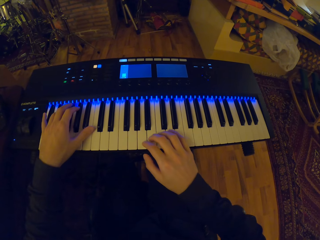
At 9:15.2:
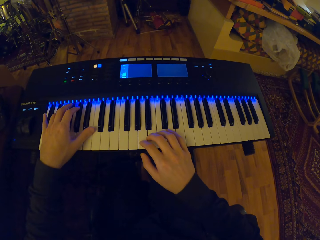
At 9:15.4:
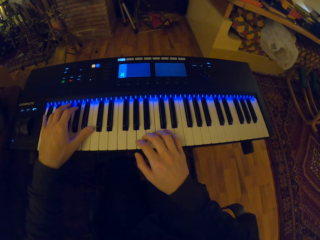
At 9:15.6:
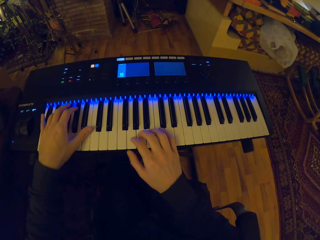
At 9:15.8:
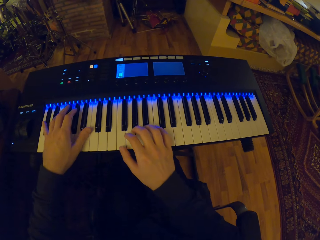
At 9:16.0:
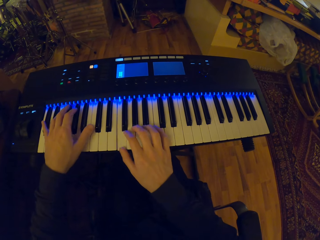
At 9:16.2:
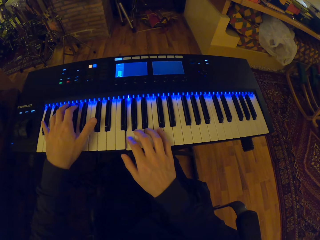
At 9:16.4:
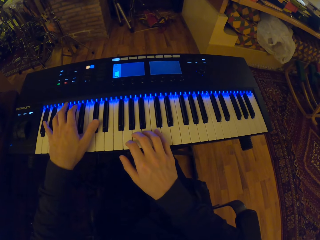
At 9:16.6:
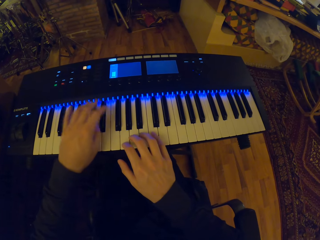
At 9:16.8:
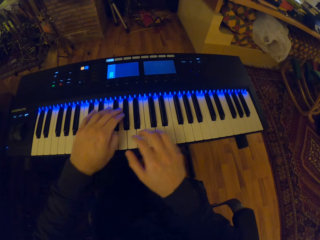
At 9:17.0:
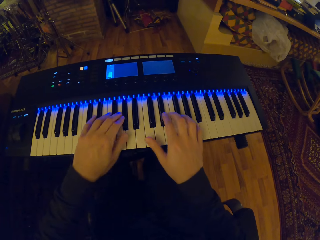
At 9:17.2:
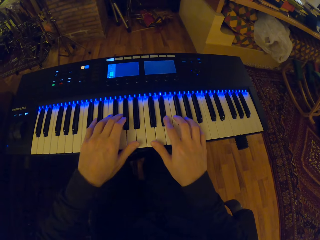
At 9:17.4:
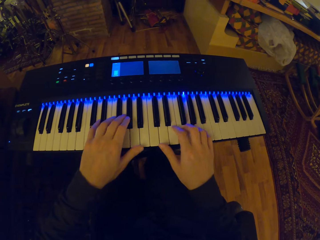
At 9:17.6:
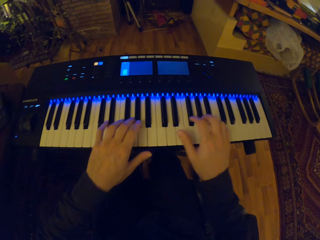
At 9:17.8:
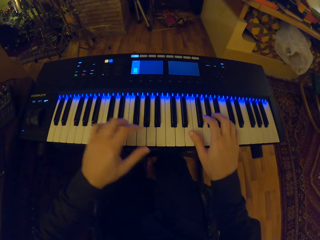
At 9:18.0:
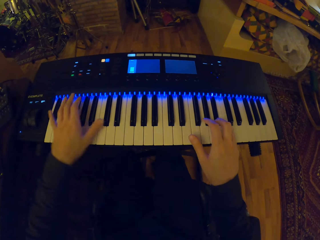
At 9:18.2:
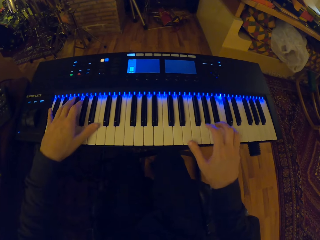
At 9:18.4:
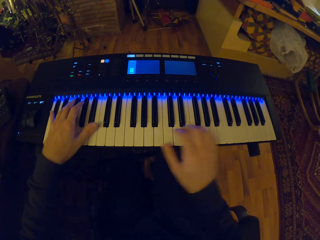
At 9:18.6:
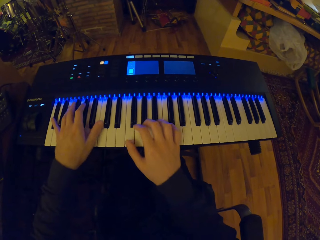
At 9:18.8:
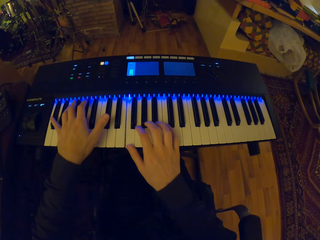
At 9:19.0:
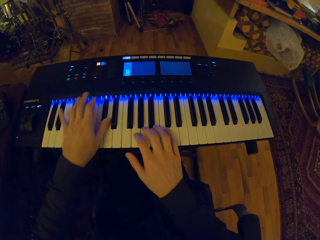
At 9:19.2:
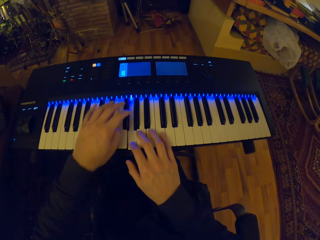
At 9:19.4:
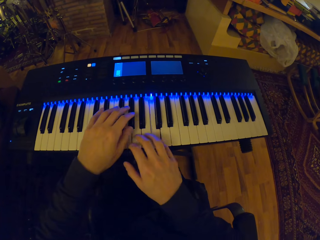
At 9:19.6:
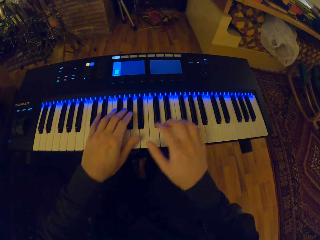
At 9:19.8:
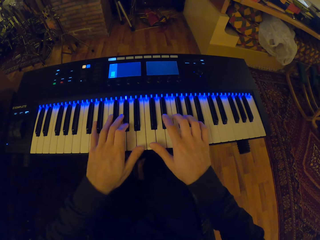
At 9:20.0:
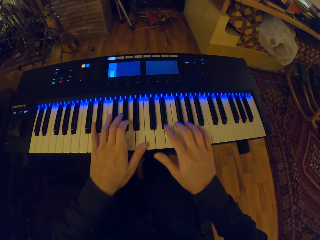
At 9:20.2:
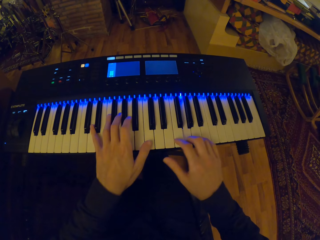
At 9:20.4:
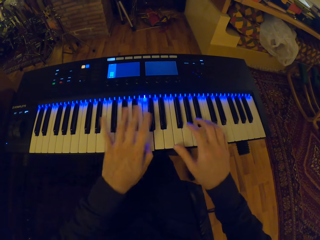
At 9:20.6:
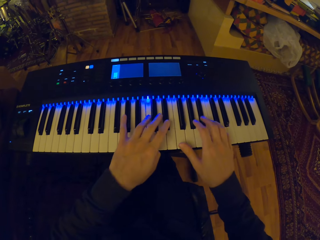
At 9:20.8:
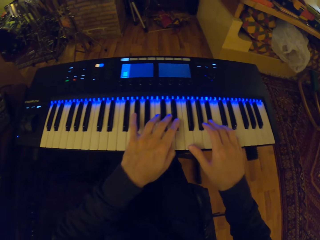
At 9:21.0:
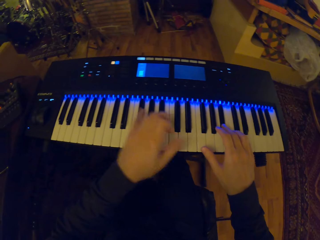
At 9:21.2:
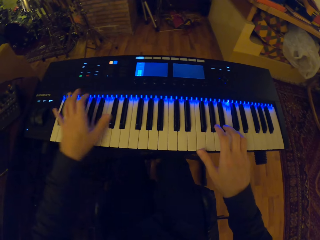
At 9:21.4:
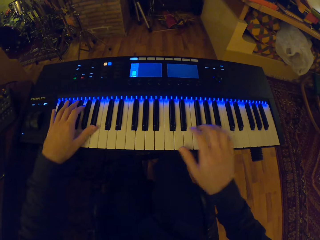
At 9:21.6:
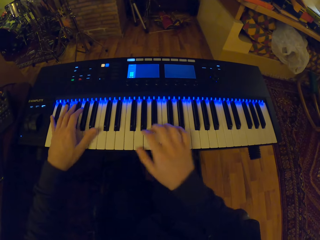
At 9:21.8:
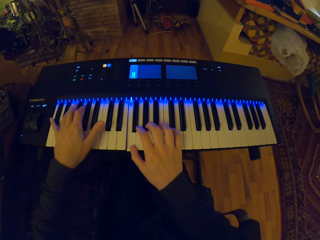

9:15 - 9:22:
The camera wearer plays piano.

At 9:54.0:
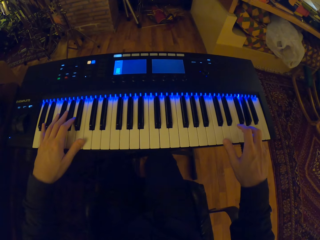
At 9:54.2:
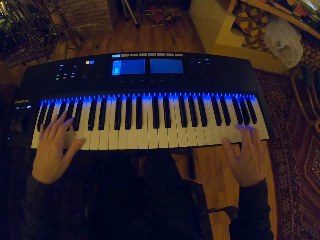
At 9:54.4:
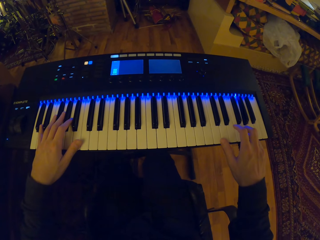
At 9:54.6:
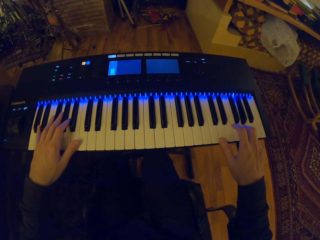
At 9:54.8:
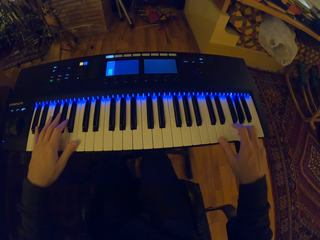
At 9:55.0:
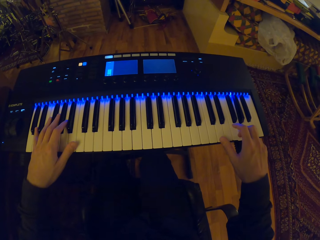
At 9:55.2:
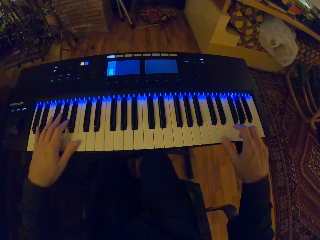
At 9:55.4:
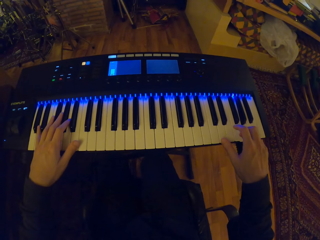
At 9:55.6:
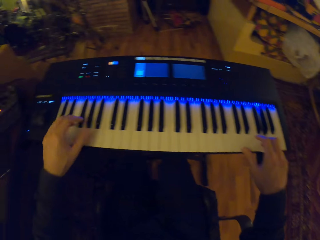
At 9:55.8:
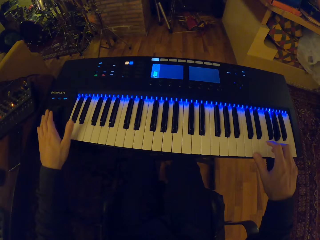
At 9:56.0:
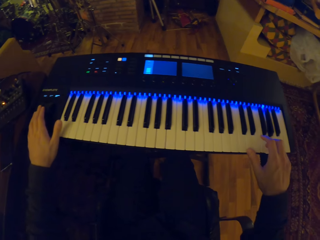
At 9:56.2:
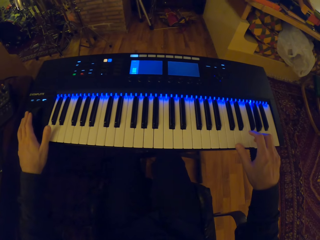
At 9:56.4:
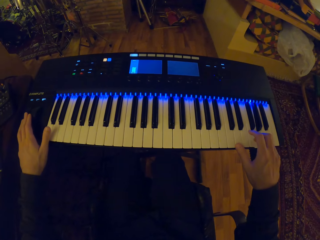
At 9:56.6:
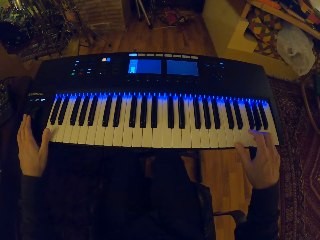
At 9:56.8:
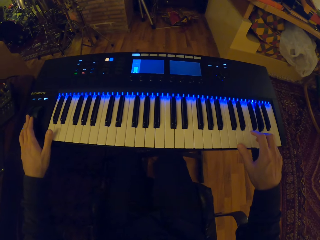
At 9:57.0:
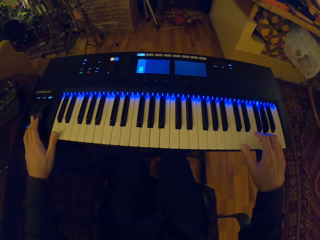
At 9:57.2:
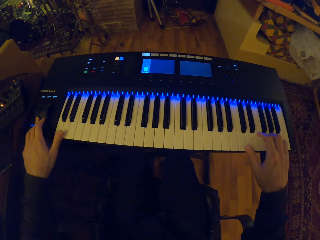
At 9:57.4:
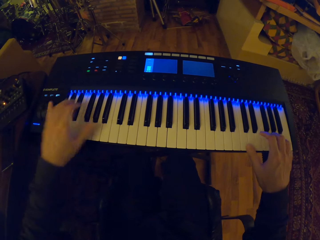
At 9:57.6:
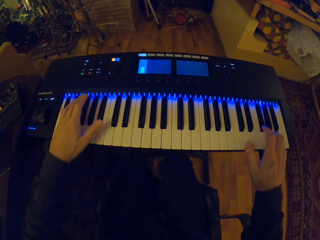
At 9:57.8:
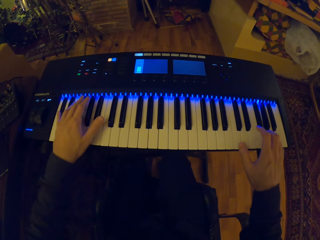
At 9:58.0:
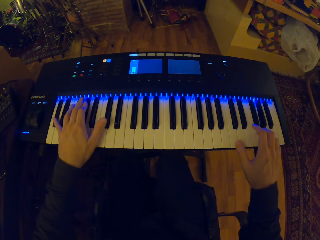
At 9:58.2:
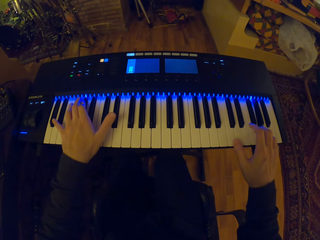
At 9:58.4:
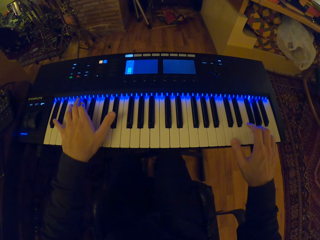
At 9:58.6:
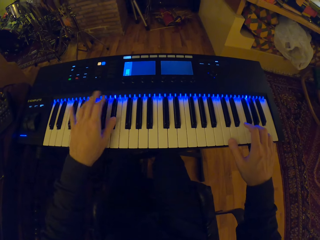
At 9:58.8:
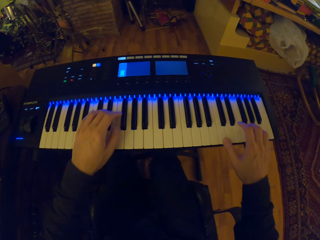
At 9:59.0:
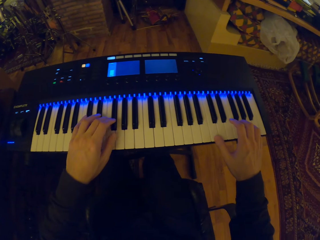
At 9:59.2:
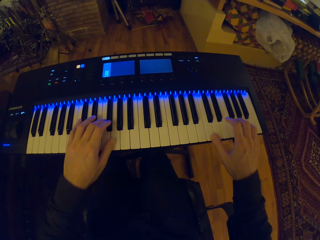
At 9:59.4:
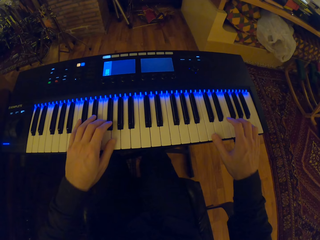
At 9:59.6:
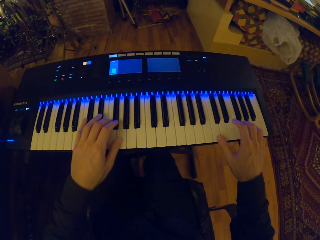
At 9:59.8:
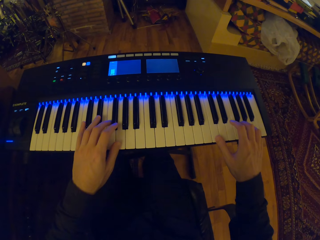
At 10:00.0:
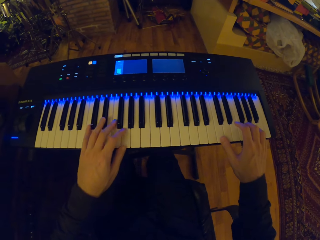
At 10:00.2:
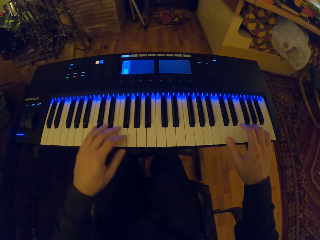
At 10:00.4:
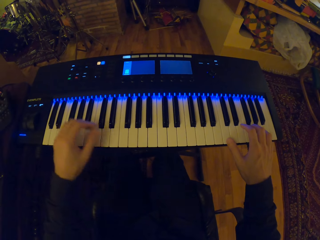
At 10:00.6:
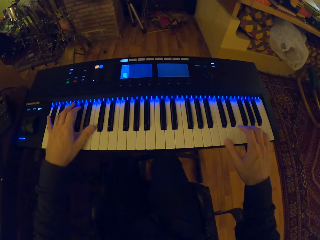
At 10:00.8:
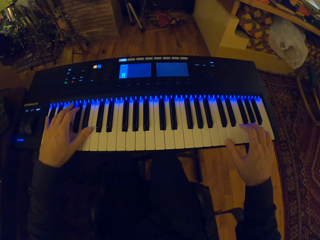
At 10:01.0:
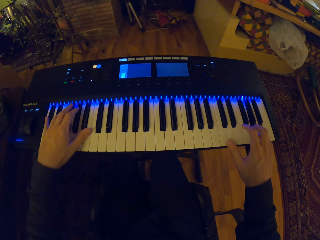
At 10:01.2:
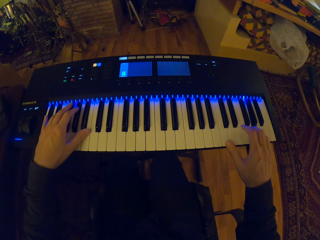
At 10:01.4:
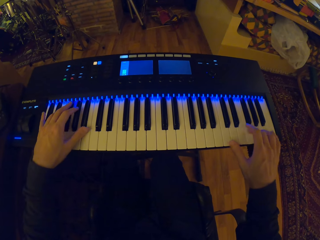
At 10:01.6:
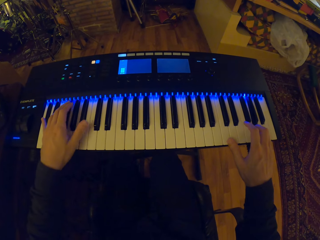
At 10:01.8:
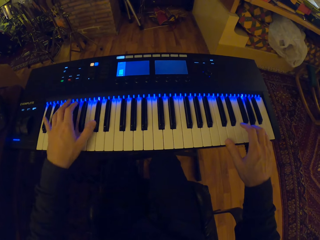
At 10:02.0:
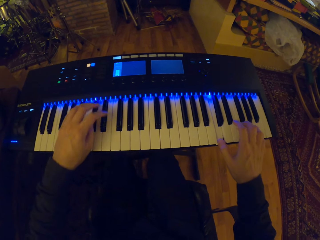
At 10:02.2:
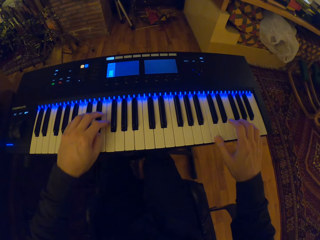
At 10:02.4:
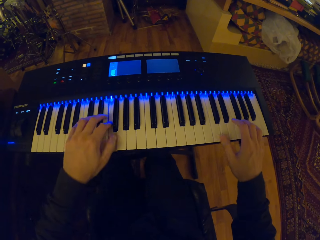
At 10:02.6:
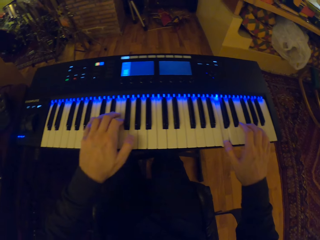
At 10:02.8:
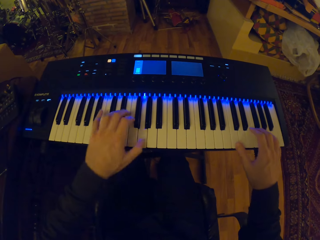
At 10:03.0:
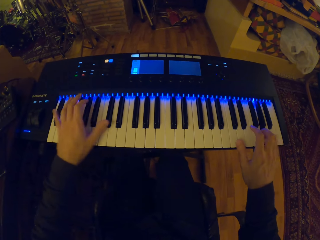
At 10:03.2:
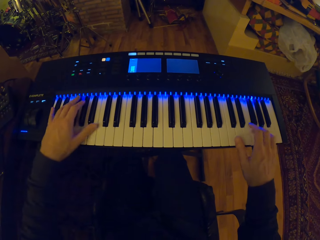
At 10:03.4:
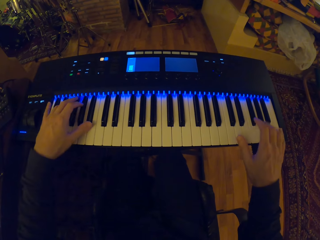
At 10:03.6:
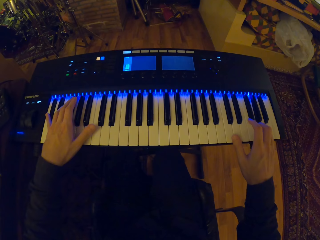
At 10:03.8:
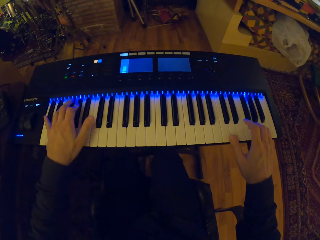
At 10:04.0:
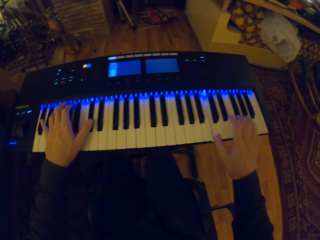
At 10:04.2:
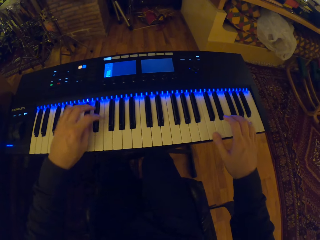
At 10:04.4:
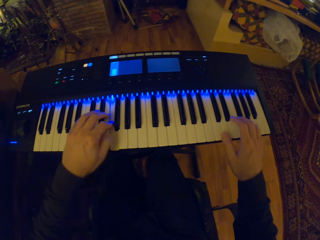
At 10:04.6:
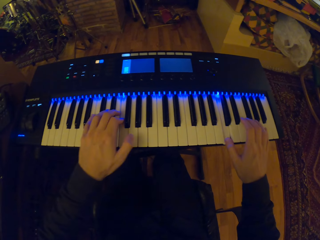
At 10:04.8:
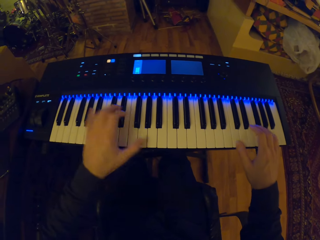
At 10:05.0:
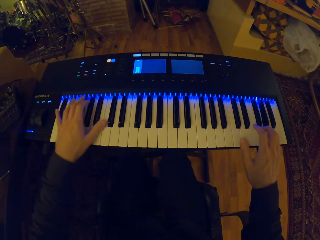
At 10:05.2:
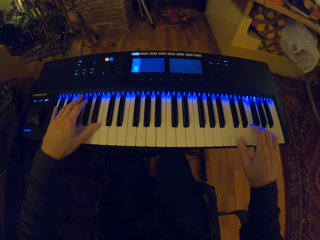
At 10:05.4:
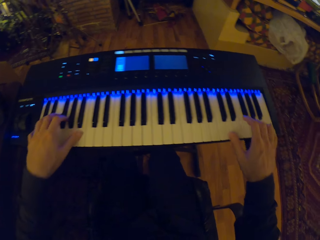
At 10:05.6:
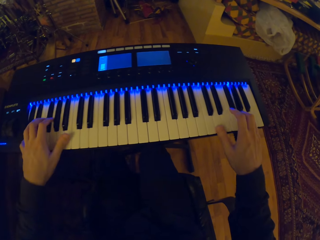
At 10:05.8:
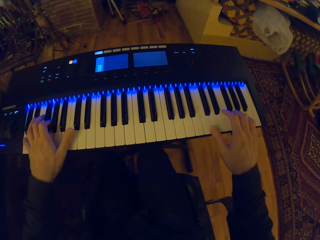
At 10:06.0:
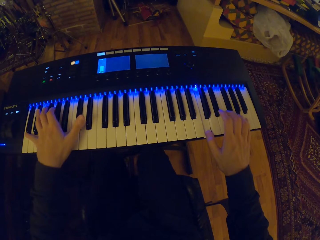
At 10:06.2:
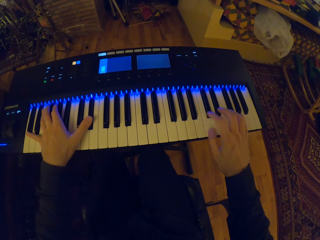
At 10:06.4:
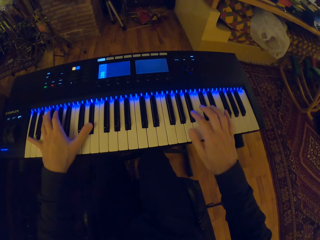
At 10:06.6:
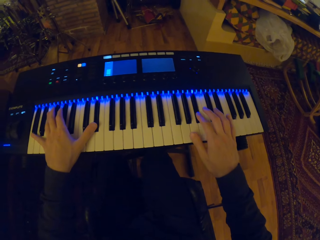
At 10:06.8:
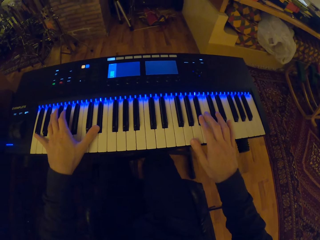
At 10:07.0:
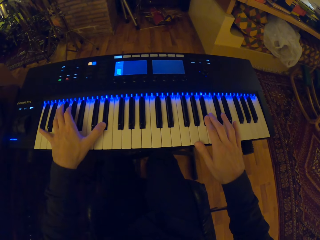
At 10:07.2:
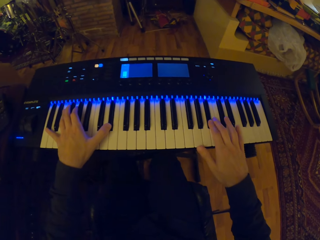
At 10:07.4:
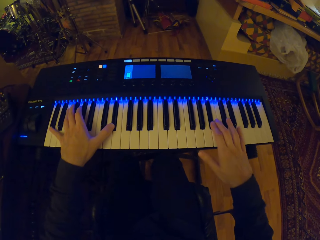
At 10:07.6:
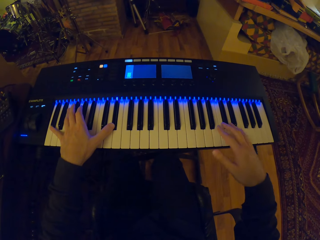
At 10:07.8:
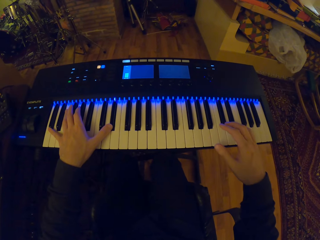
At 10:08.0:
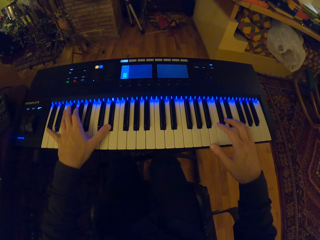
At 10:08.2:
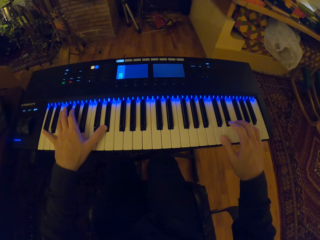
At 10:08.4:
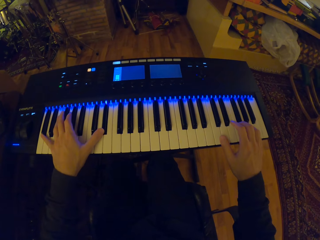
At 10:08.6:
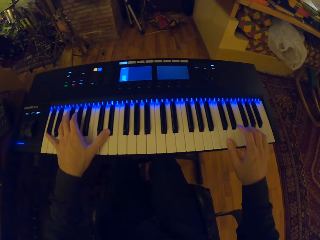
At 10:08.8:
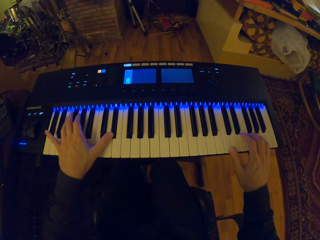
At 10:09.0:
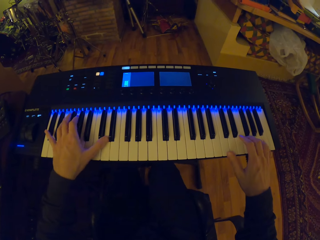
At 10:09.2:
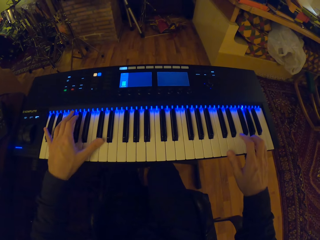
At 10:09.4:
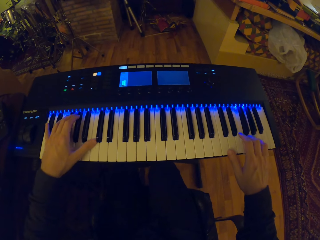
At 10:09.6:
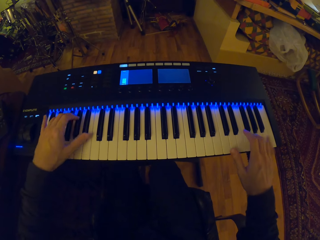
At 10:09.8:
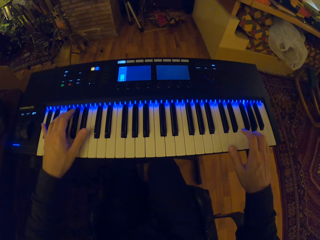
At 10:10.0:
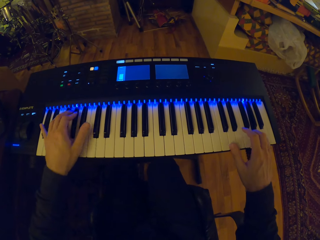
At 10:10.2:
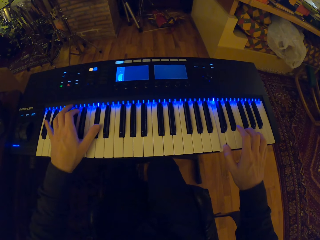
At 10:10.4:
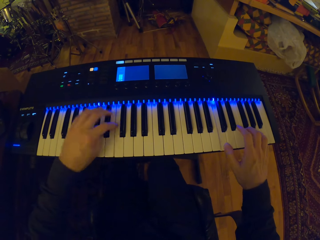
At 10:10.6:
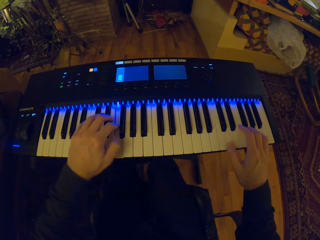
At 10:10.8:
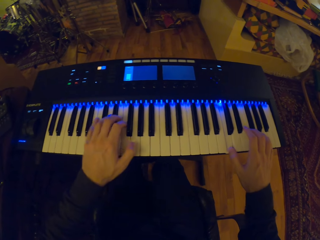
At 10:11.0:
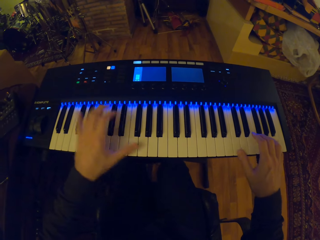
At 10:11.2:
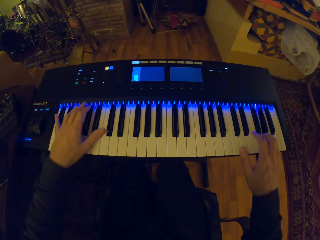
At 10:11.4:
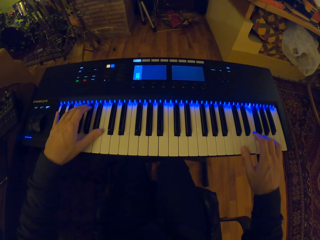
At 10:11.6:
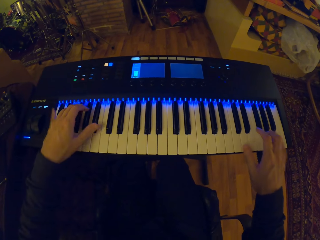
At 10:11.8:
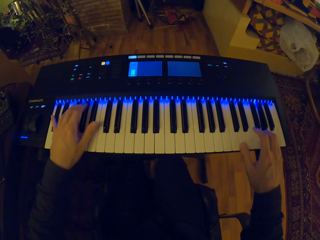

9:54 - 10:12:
The camera wearer pauses playing piano. He touches the mixer with his left hand. He tunes the piano. He plays the keyboard with both hands.
